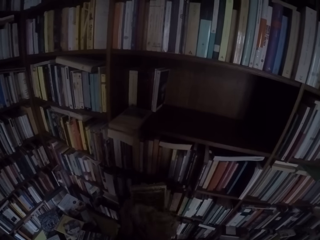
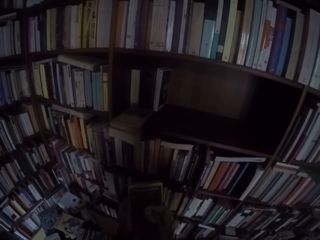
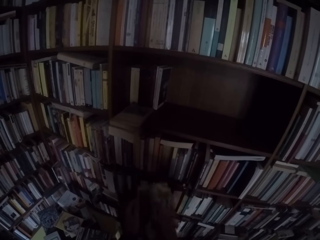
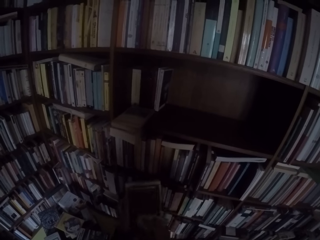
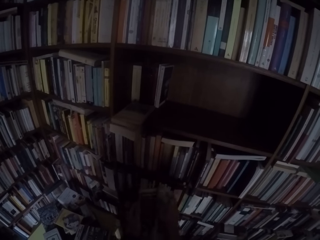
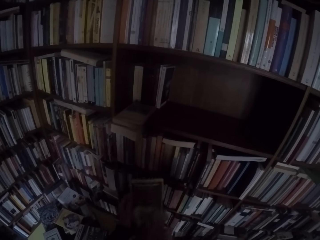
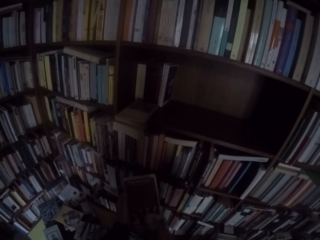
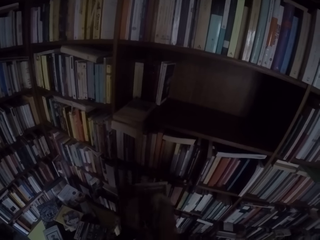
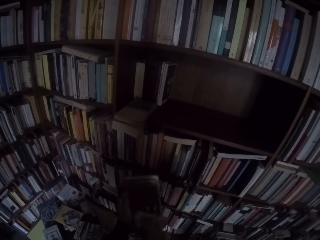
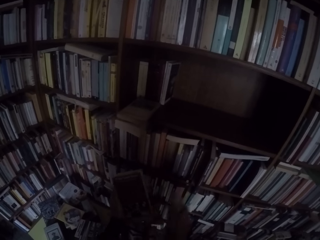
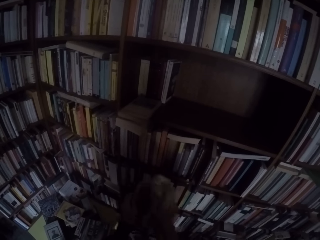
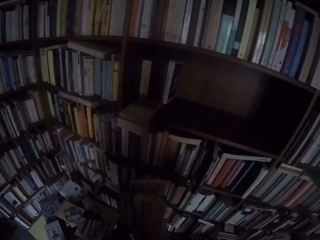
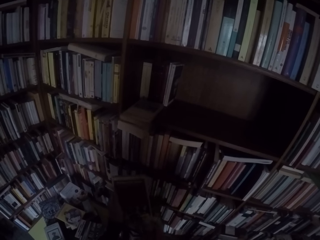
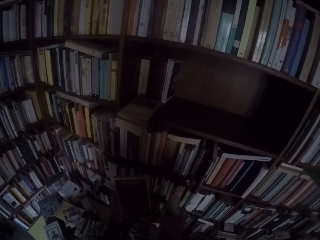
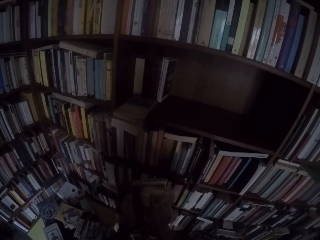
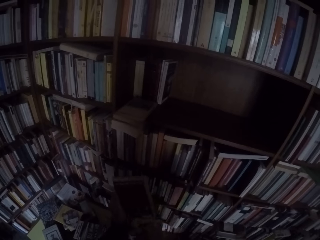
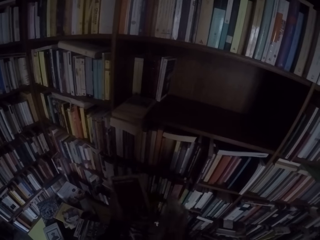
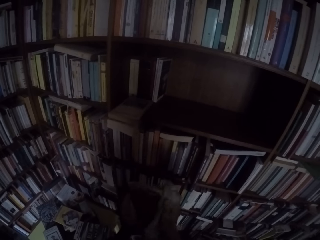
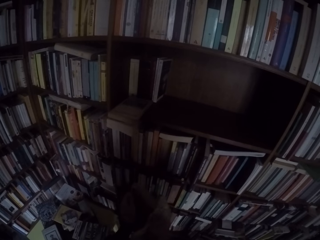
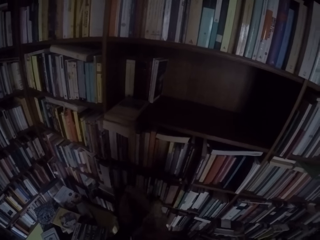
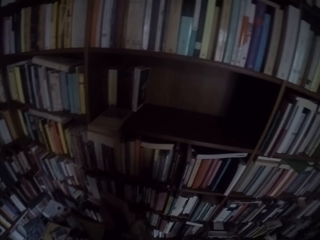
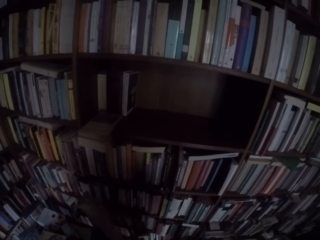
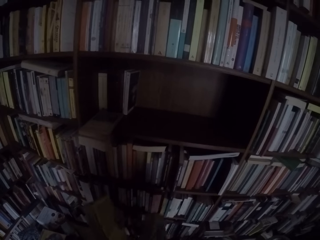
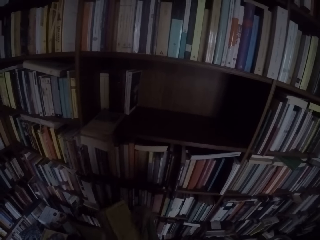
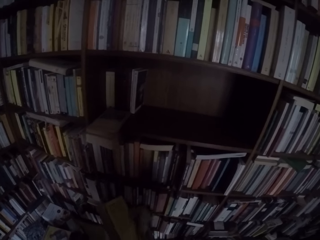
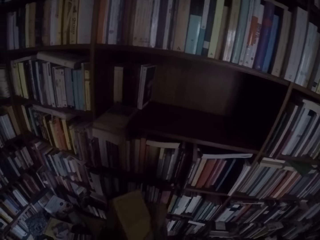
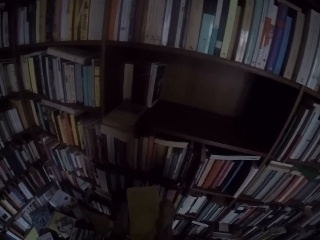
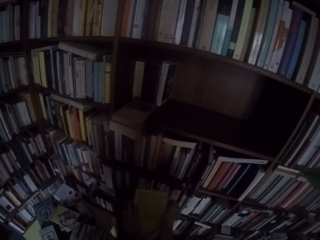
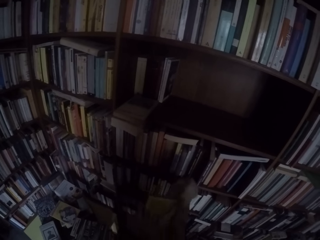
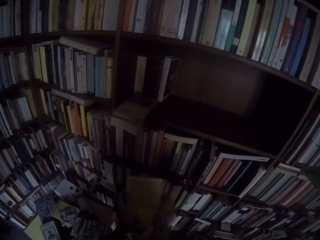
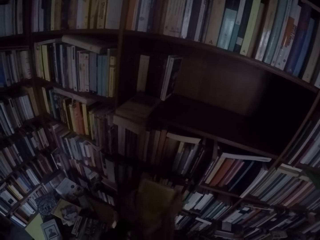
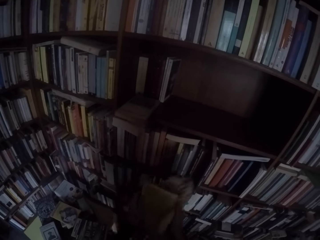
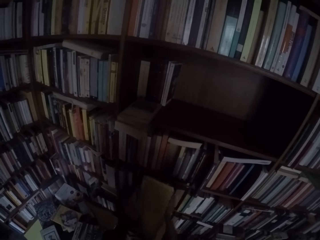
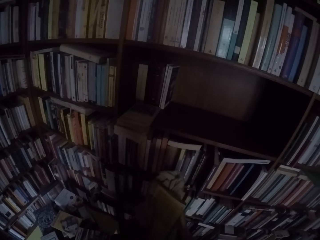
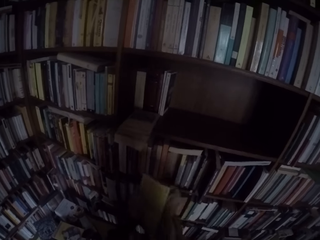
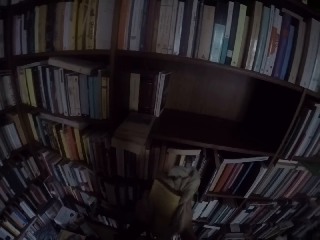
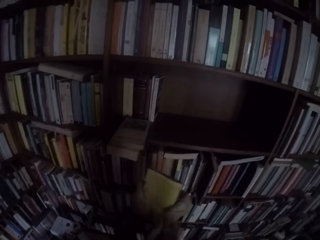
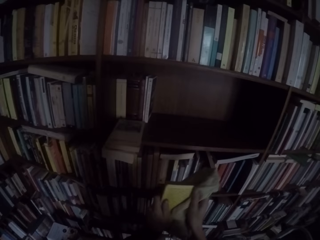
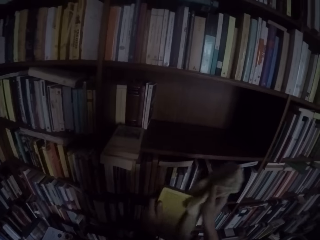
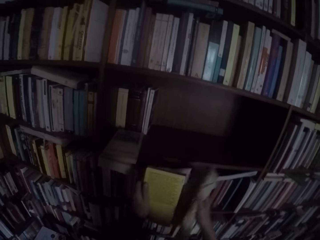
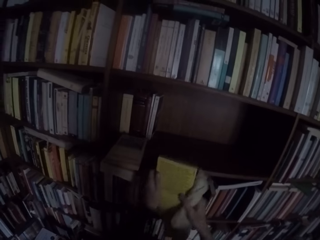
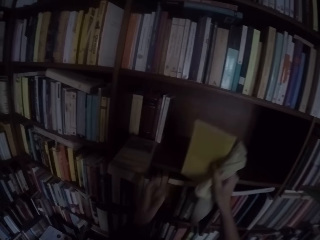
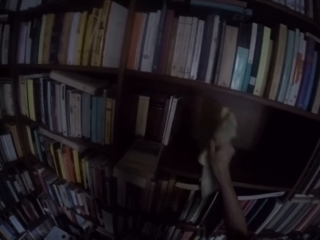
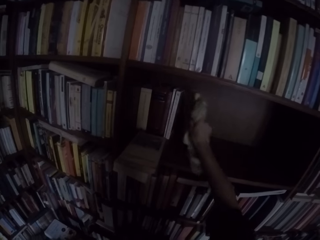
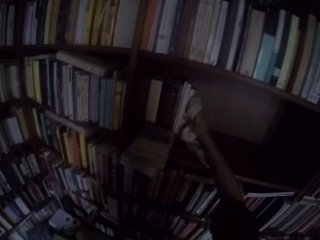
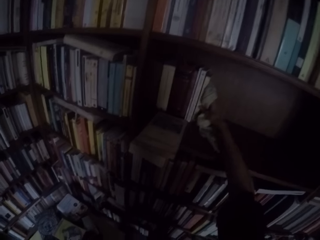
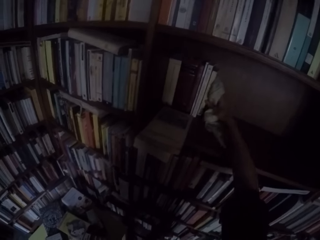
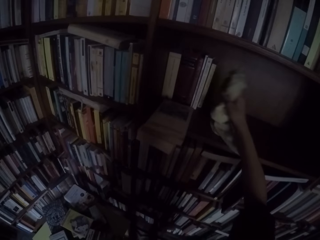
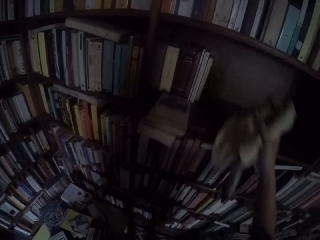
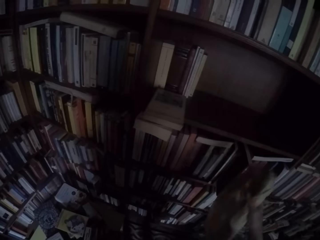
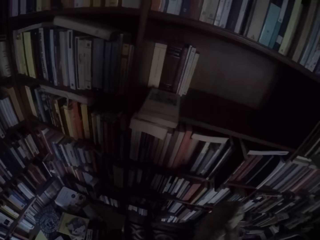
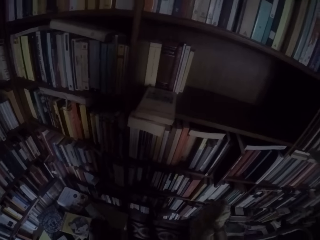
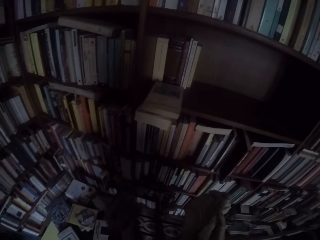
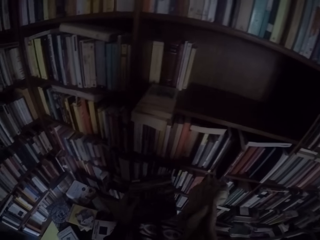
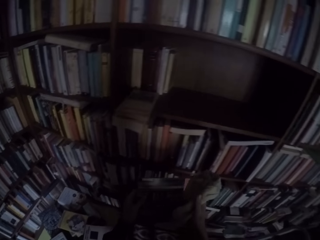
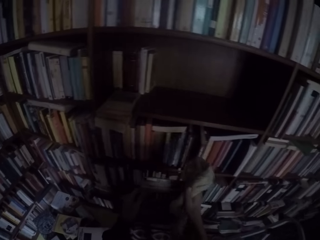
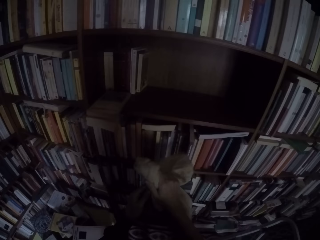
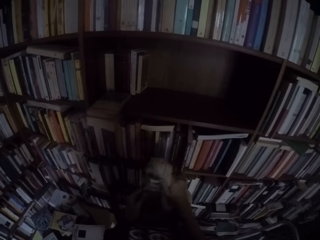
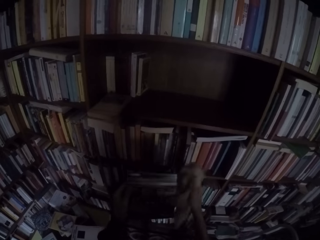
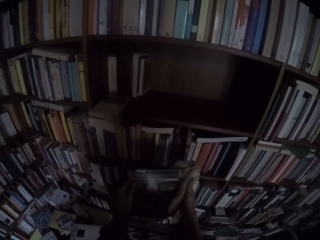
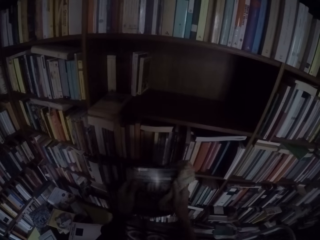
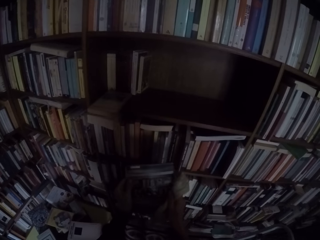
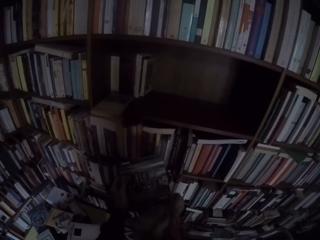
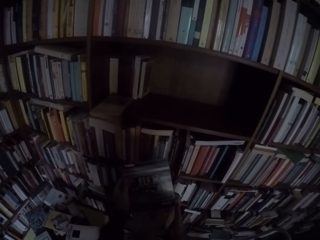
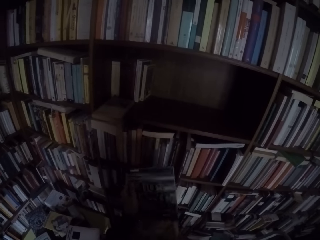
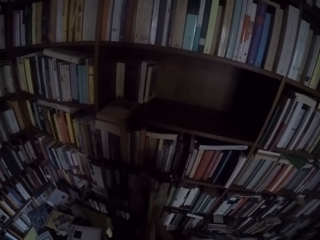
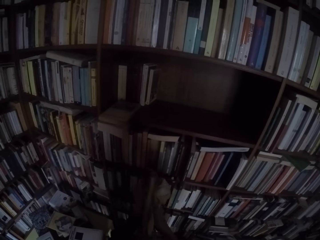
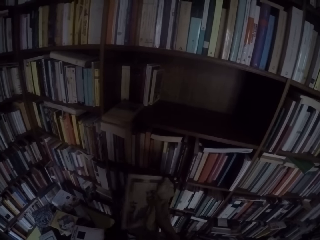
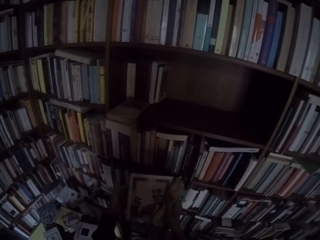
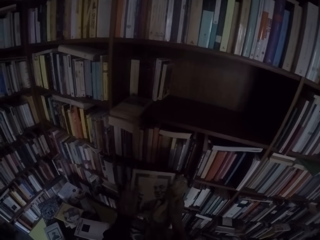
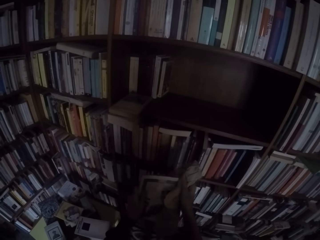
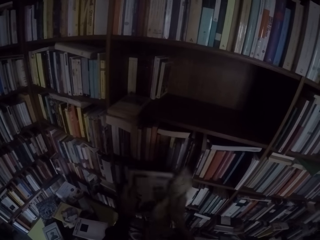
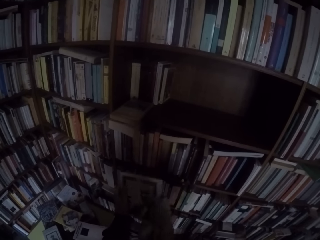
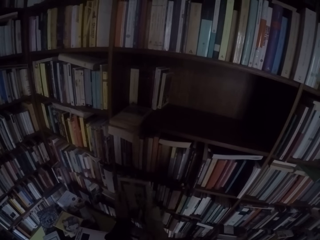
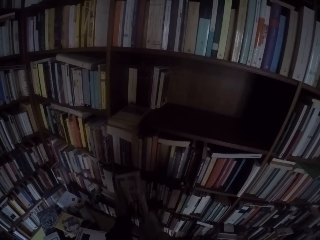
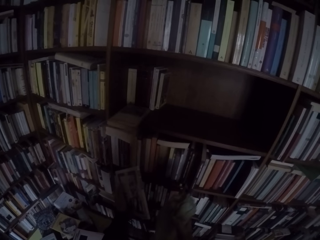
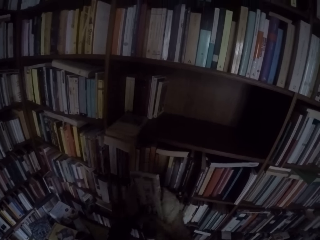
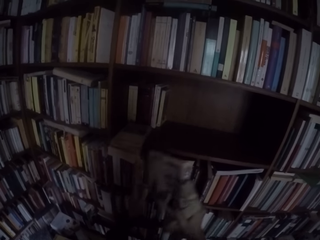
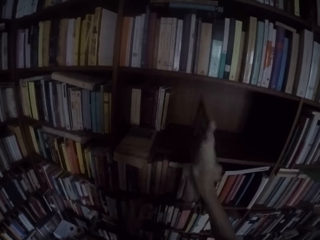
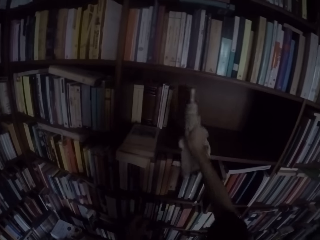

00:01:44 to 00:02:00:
The camera wearer drops the book on the shelf with his right hand. He picks another book from the table with his left hand. He wipes the book with the towel in his right hand.

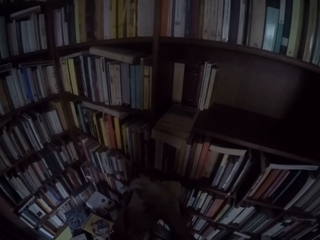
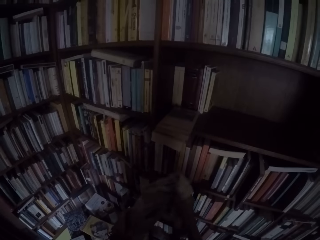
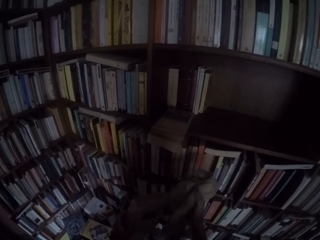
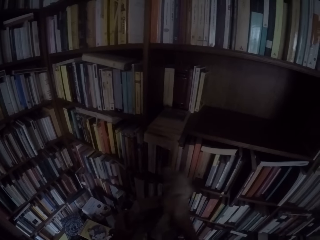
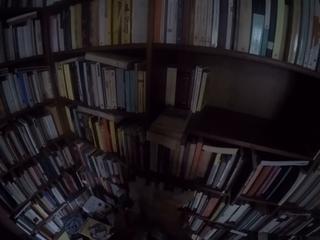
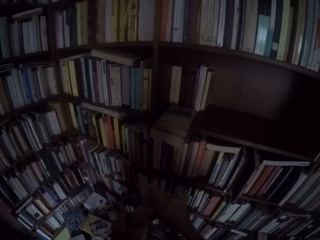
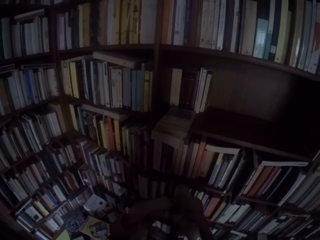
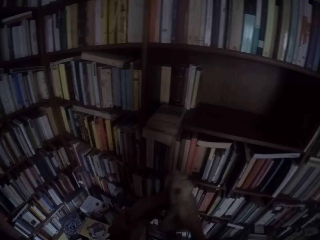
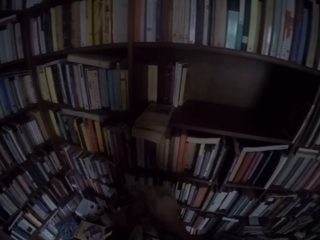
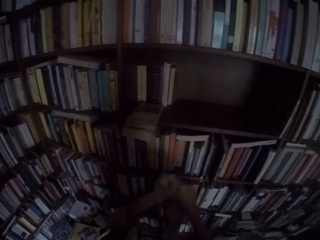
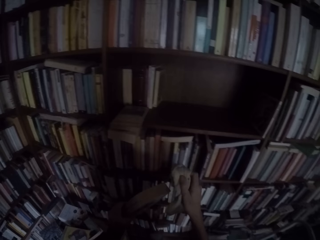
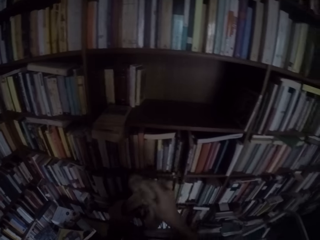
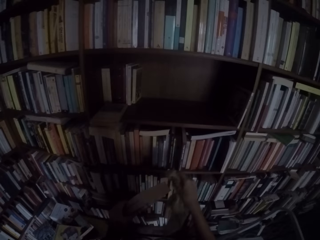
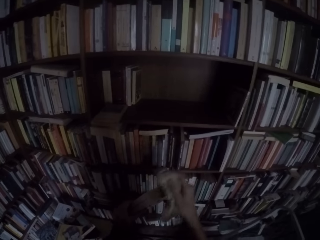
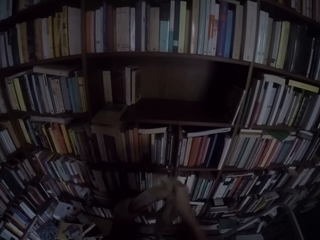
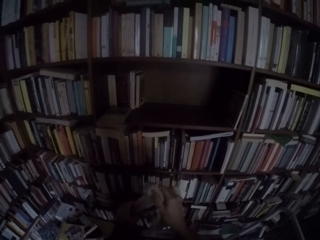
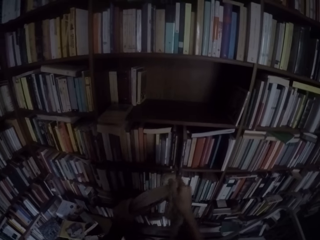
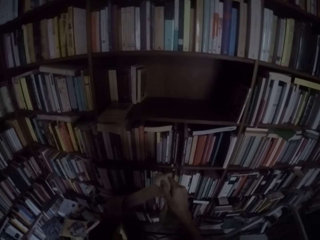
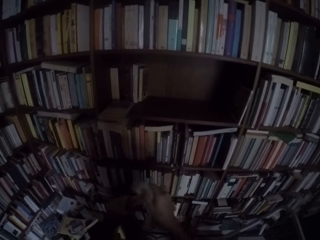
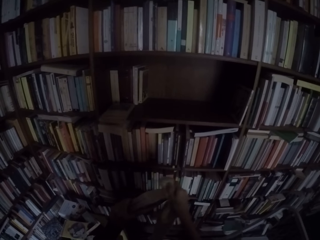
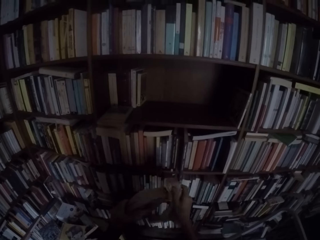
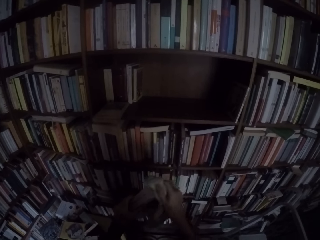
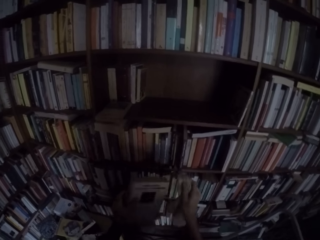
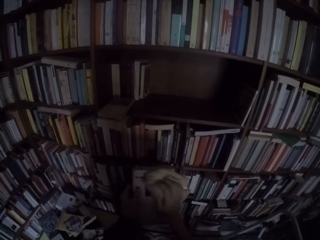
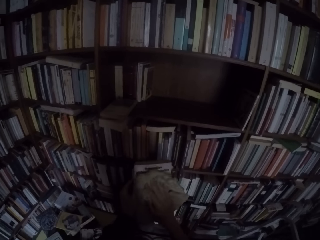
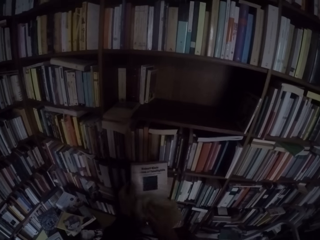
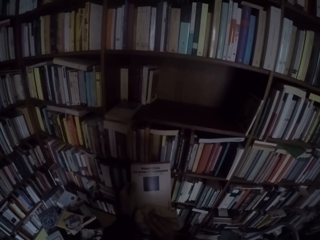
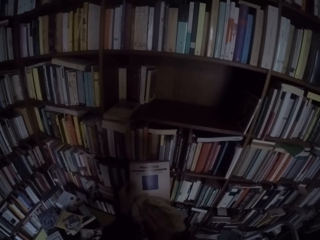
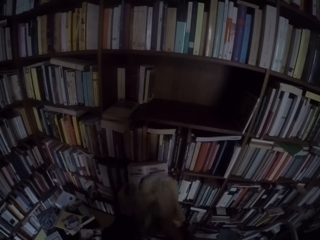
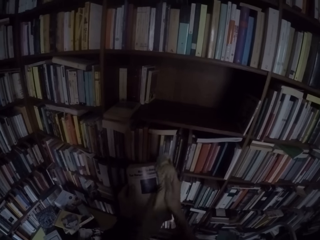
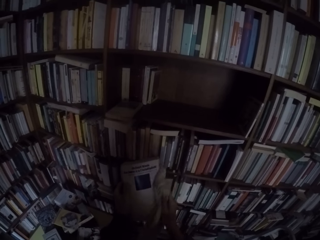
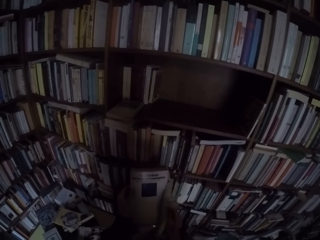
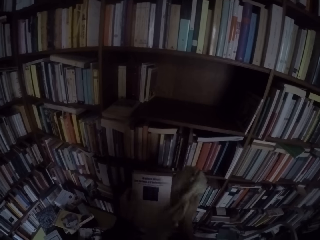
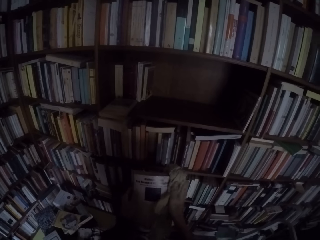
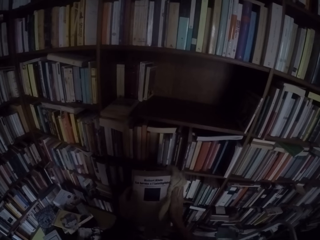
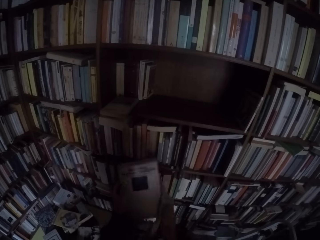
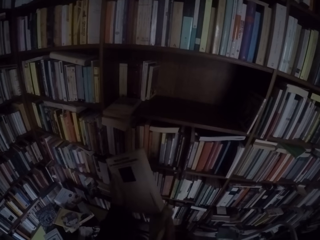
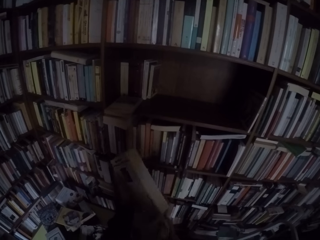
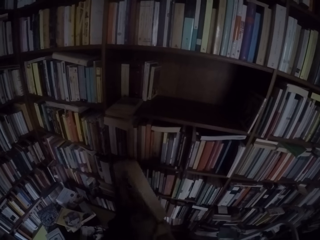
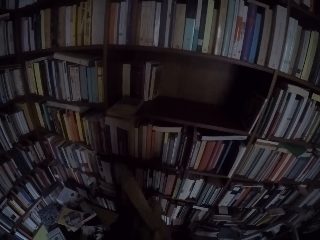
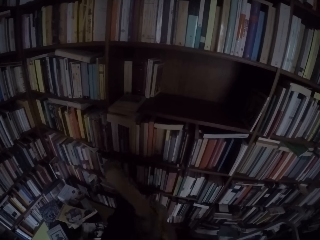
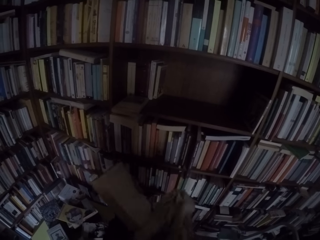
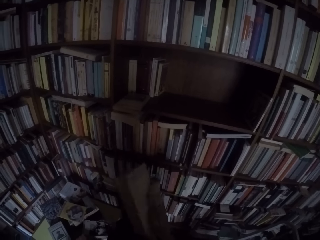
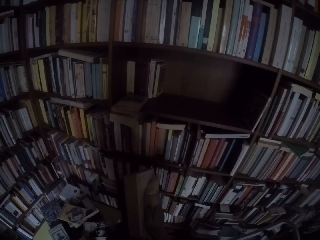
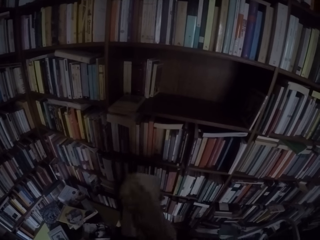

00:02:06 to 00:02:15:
The camera wearer wipes the book with the towel in his right hand.
